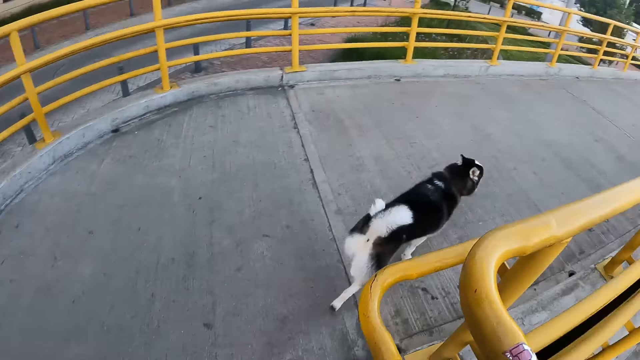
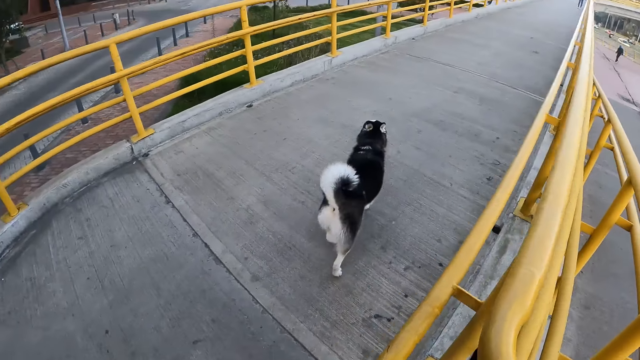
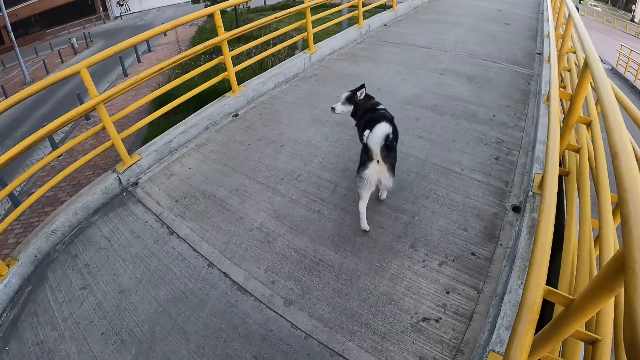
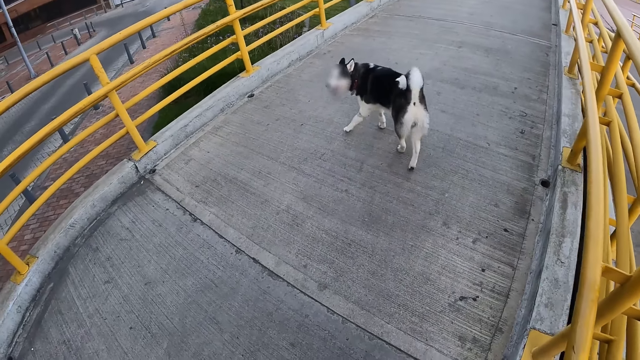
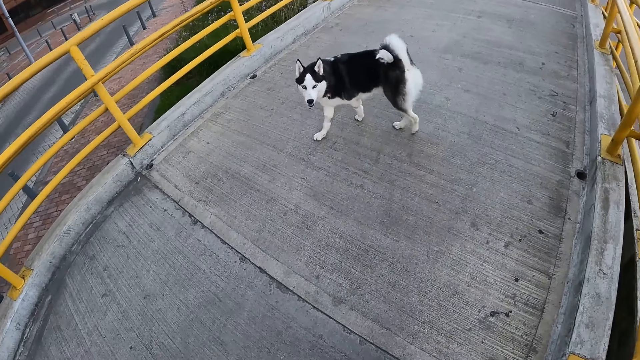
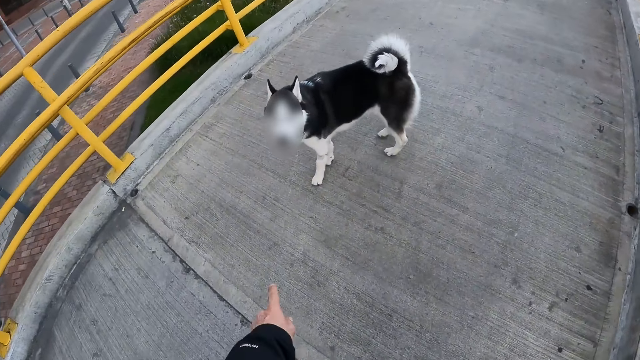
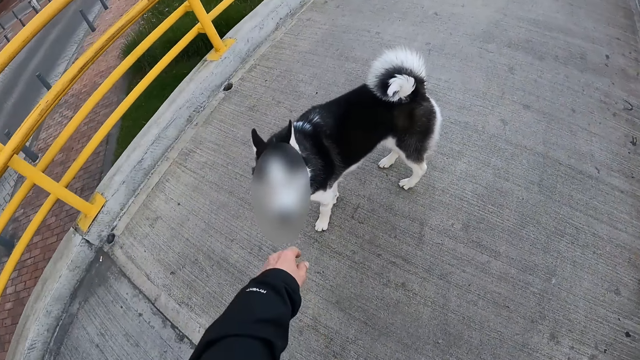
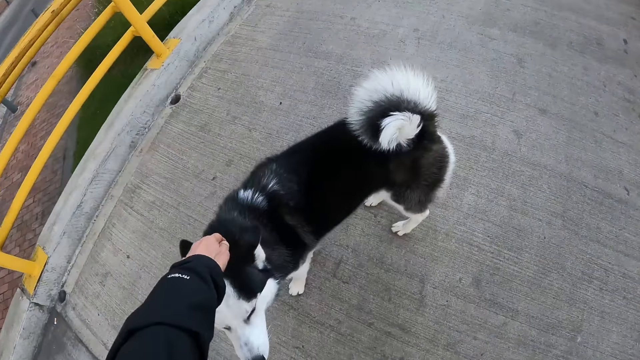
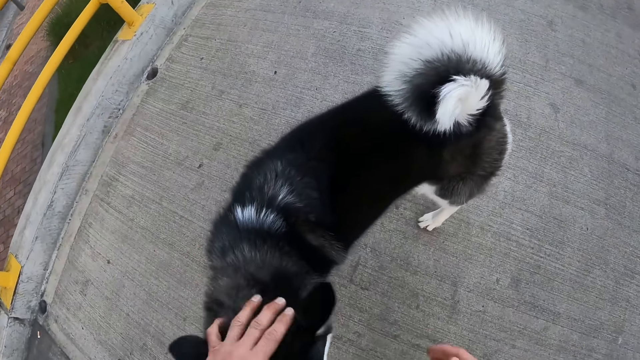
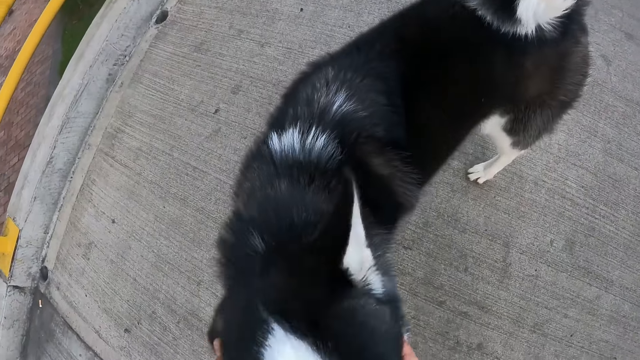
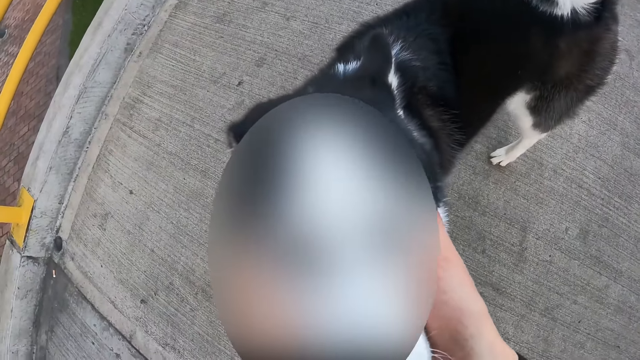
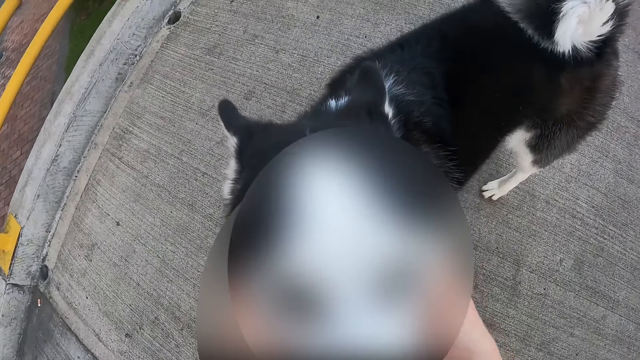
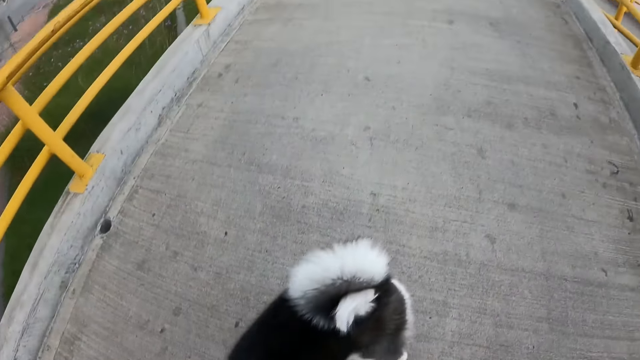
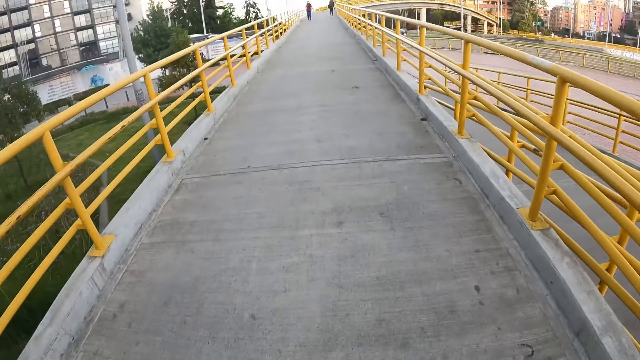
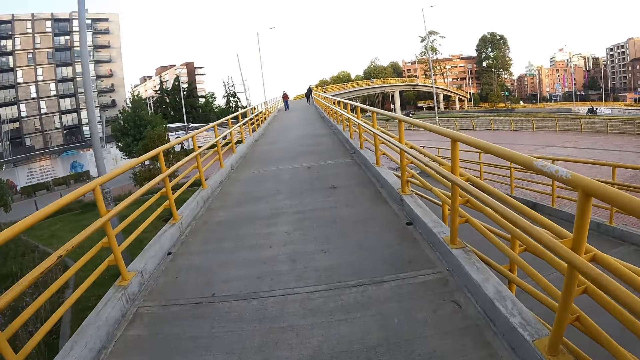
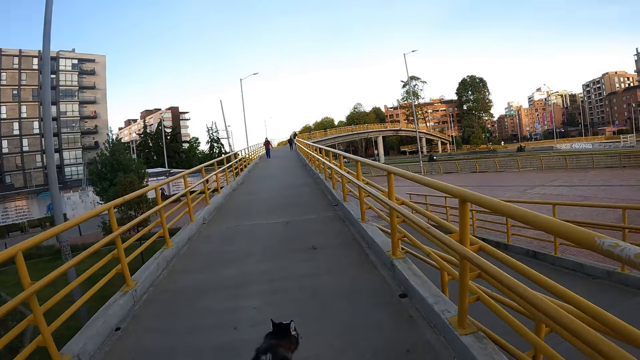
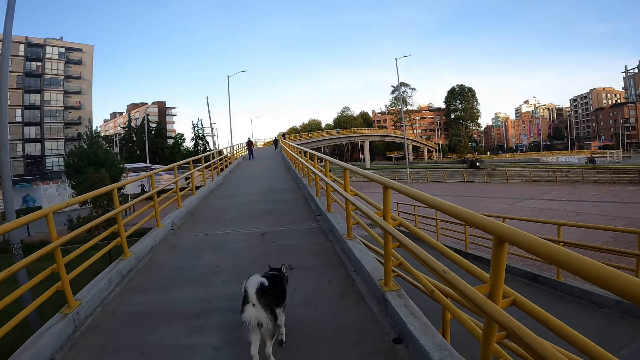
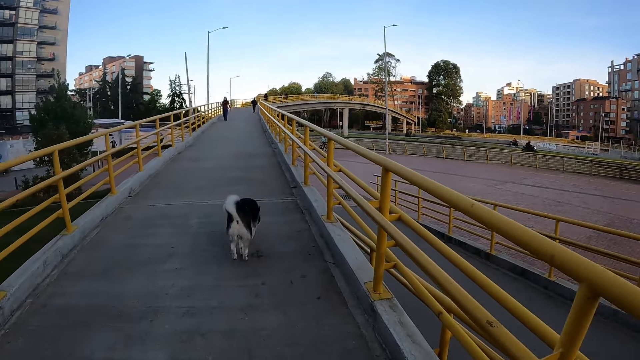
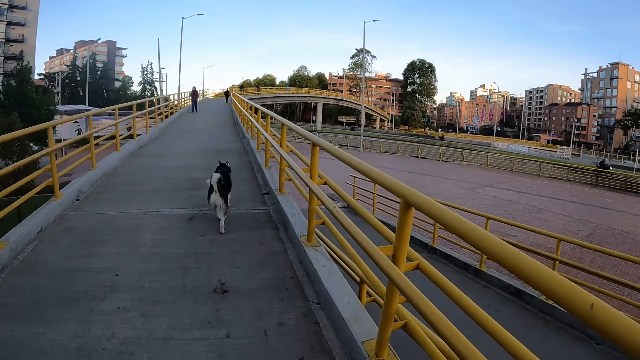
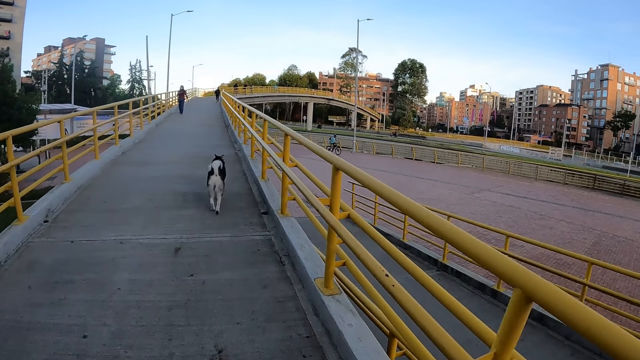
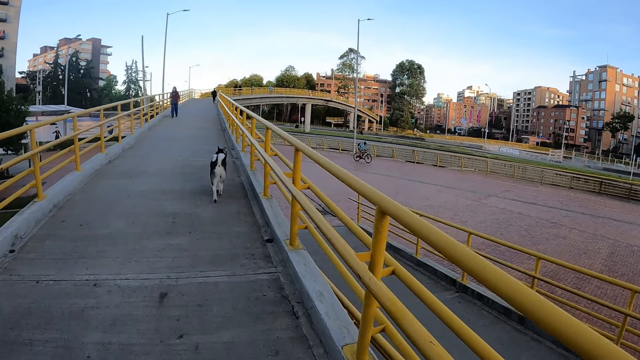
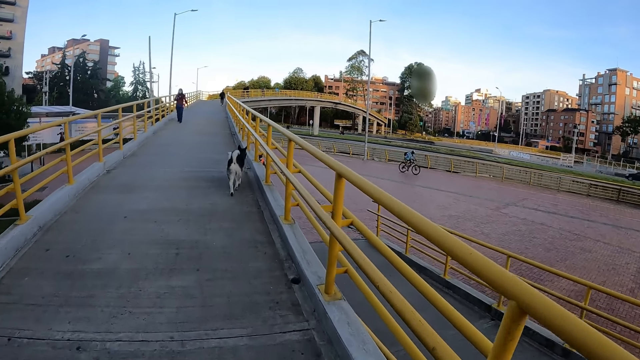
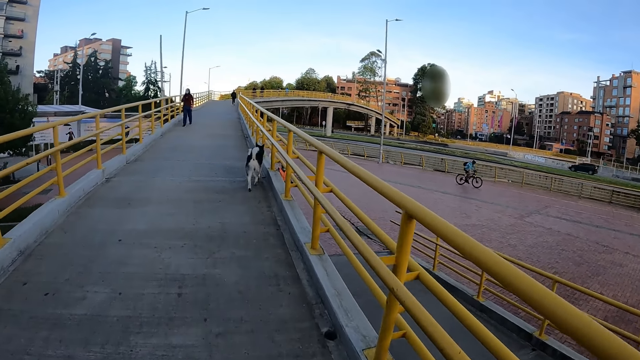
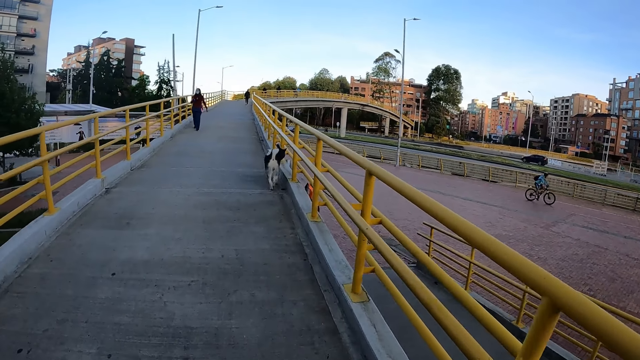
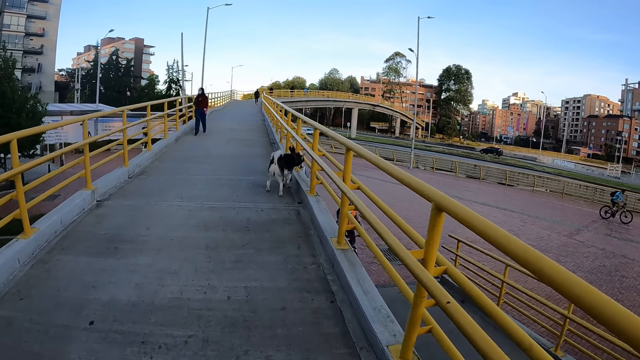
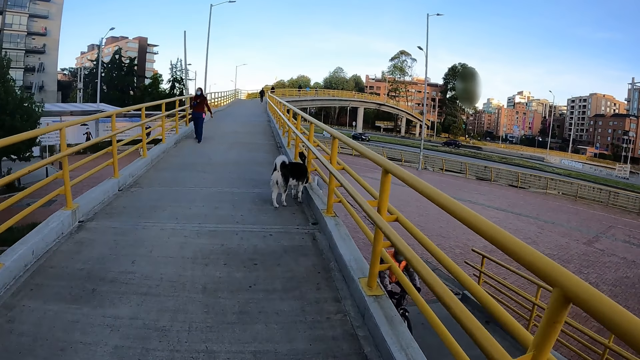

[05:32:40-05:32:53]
The camera wearer walks the dog on a footbridge. He gestures with his left hand on the footbridge. He rubs the dog's head with his left hand. He rubs the dog's head with both hands. He walks on the footbridge. He walks the dog on the footbridge.

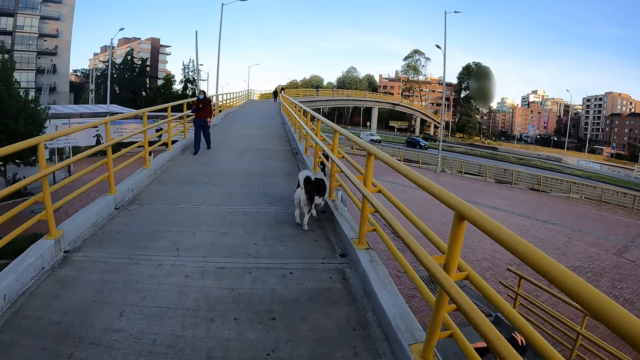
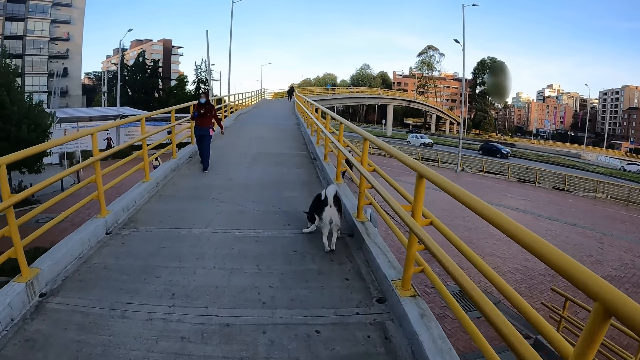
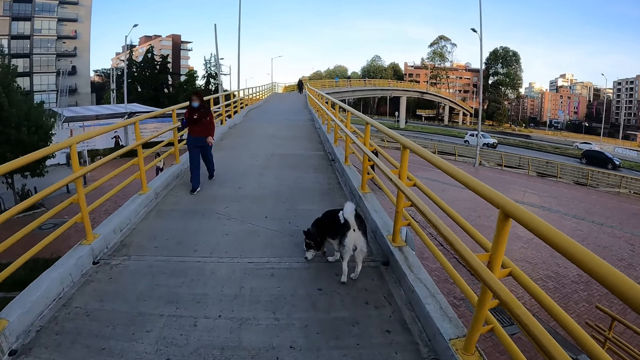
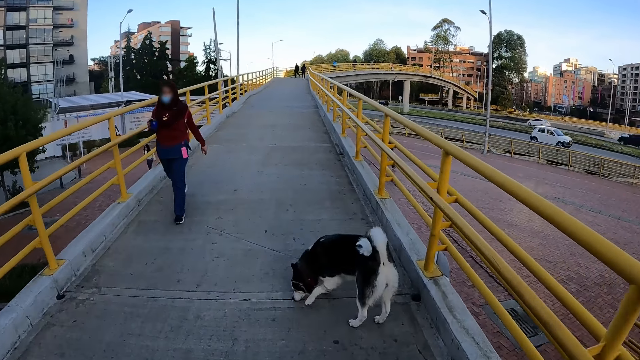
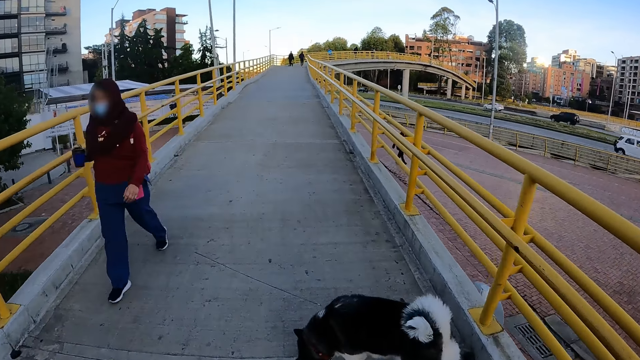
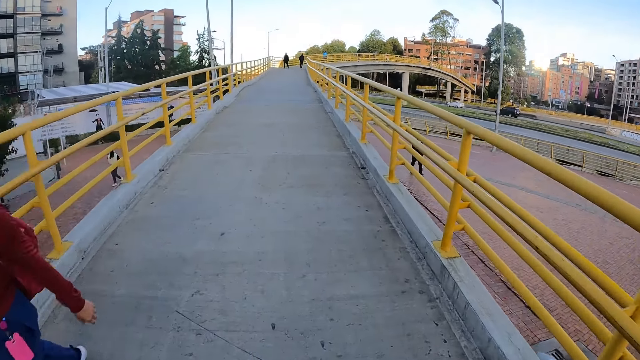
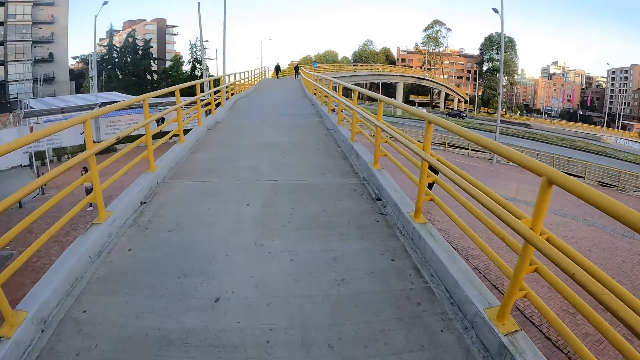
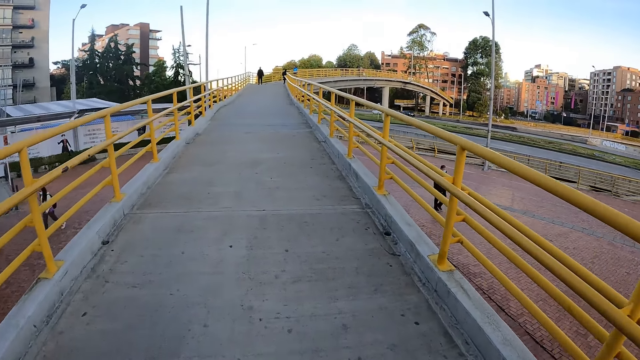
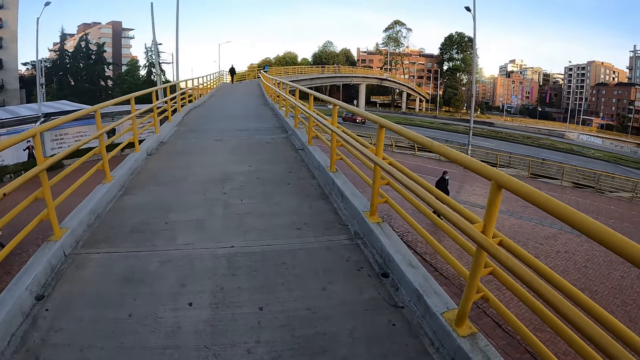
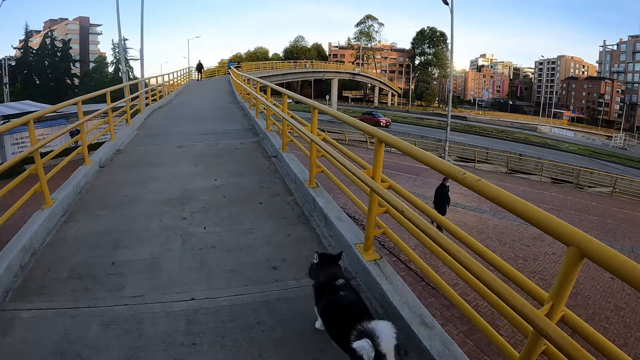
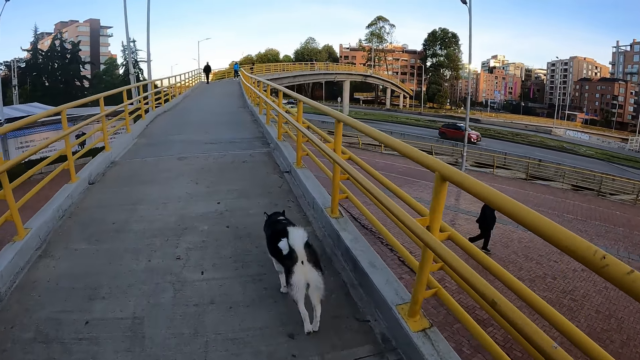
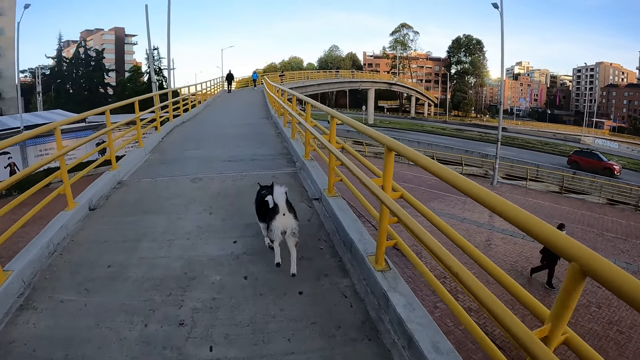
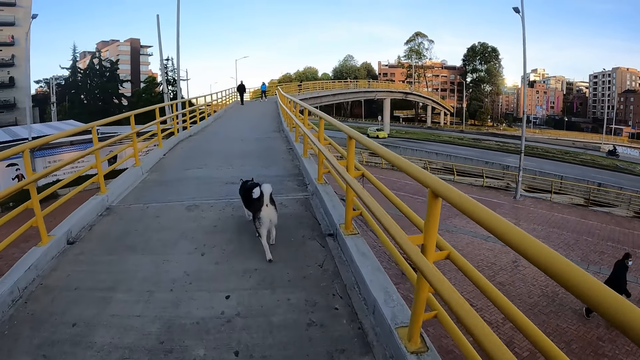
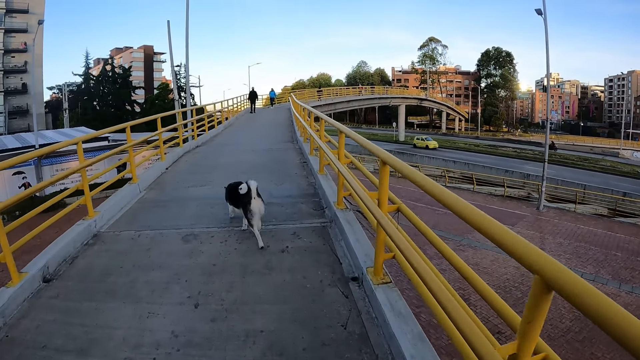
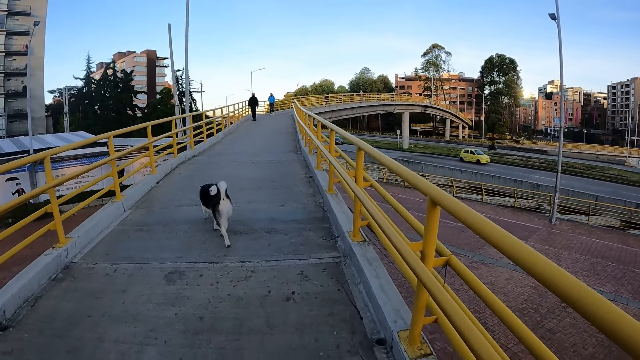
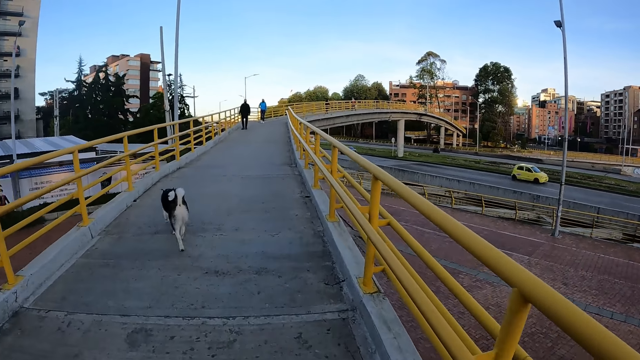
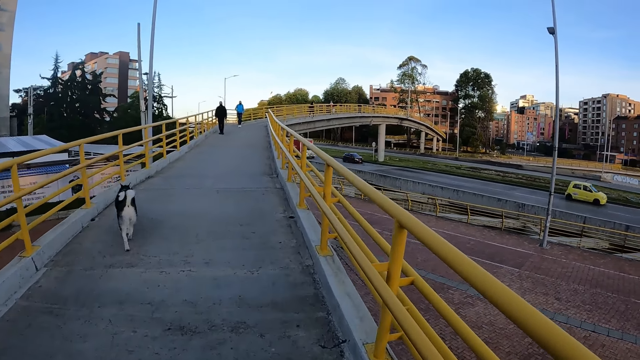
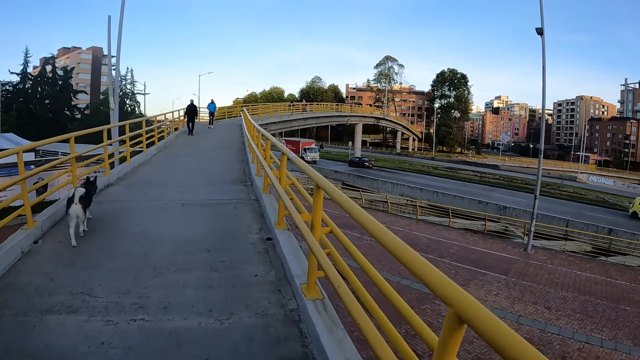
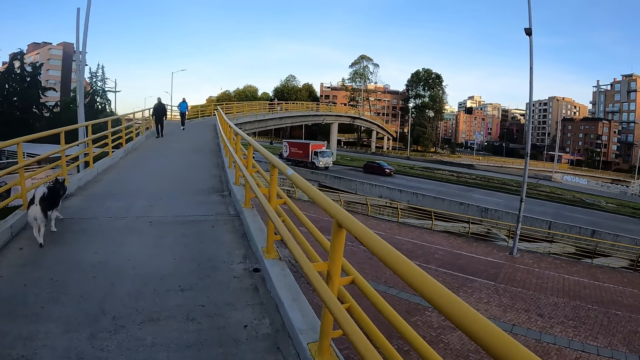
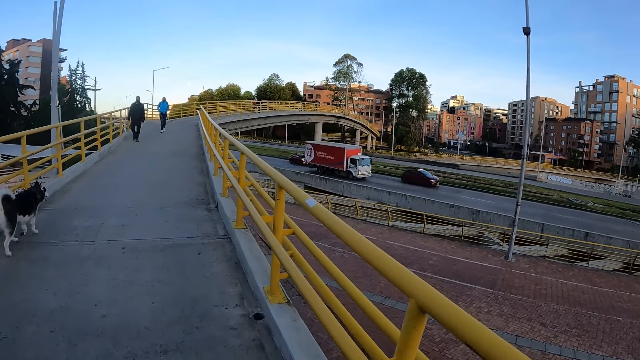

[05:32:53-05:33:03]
A woman walks past the camera wearer.
